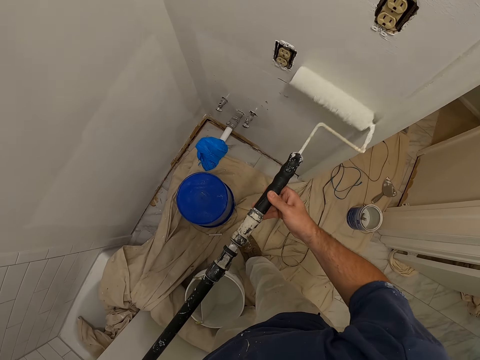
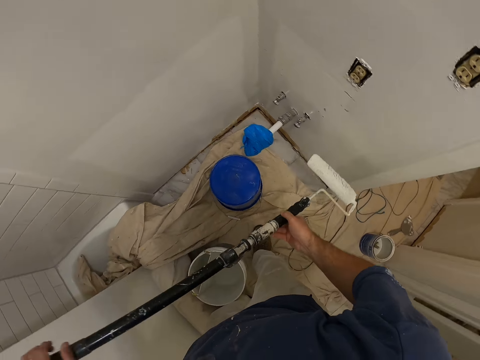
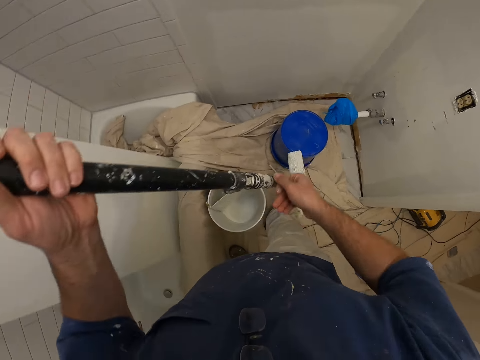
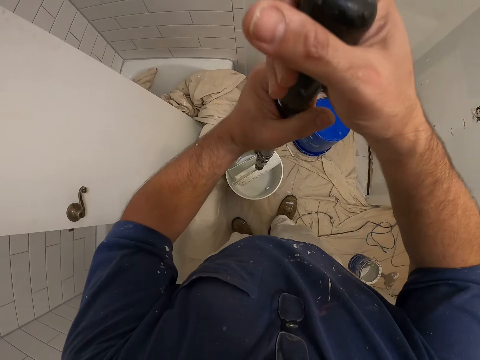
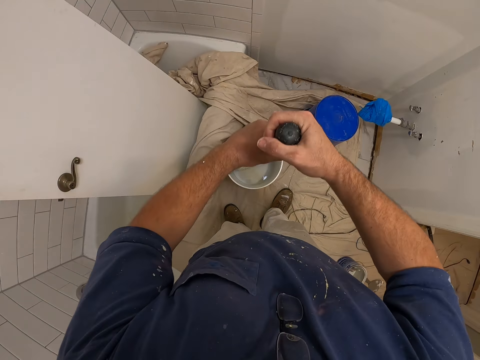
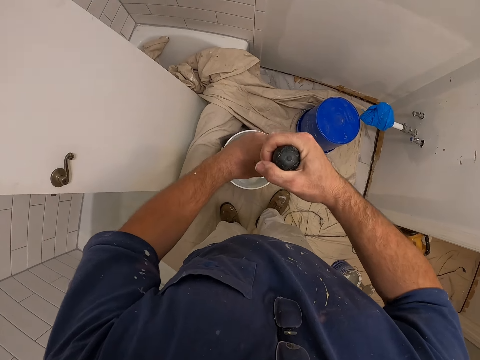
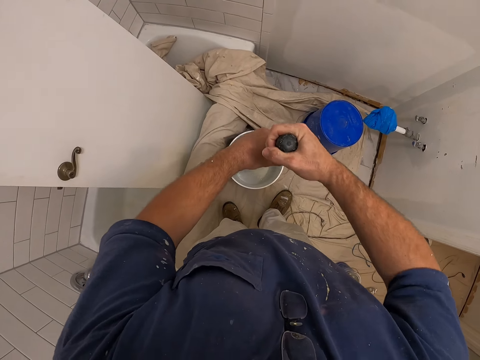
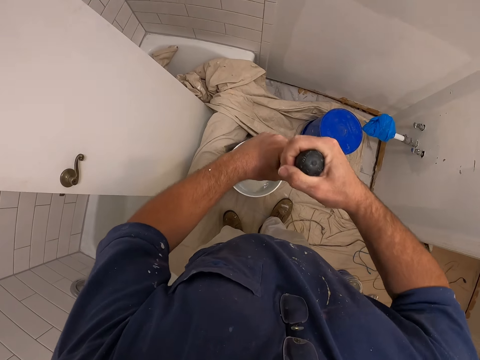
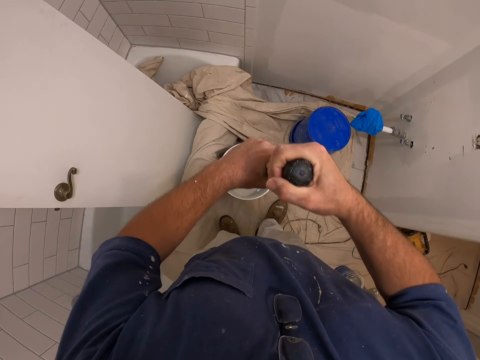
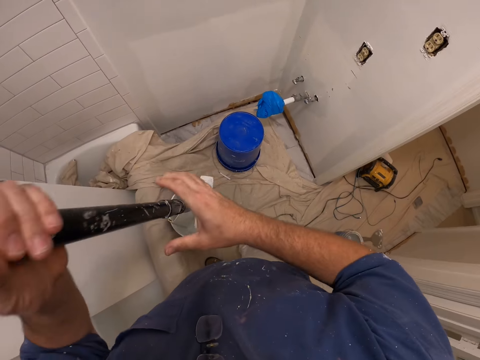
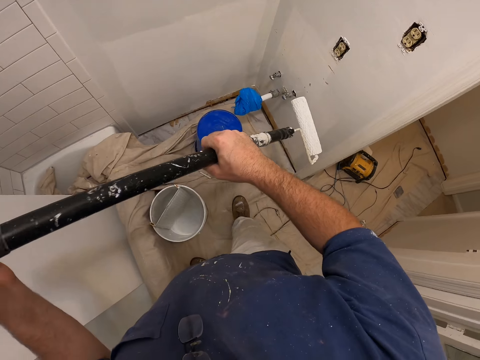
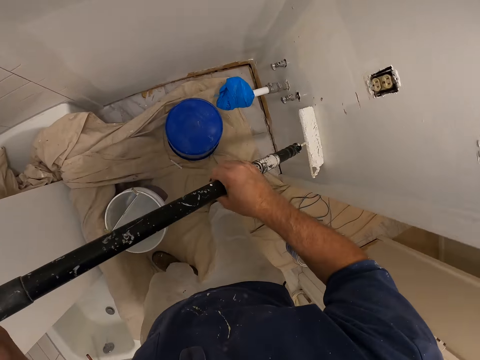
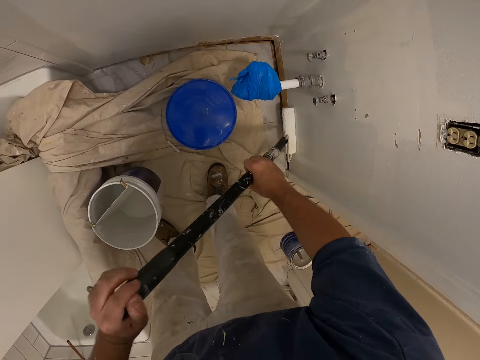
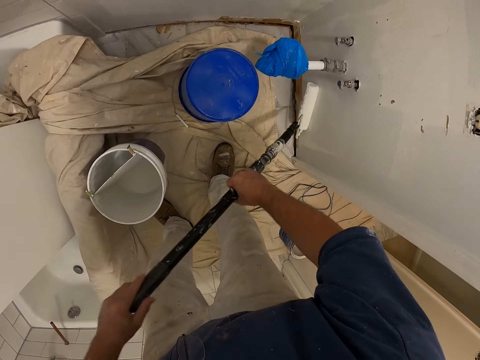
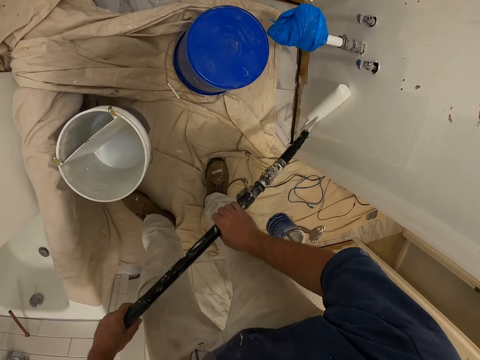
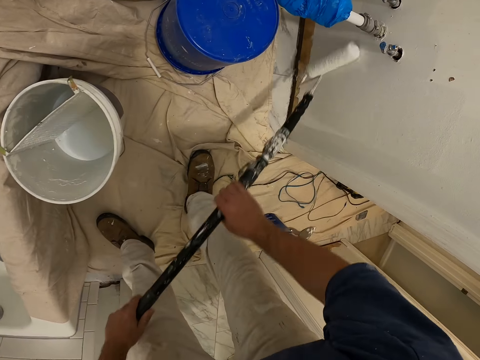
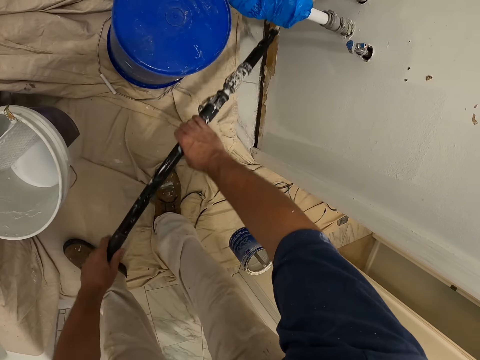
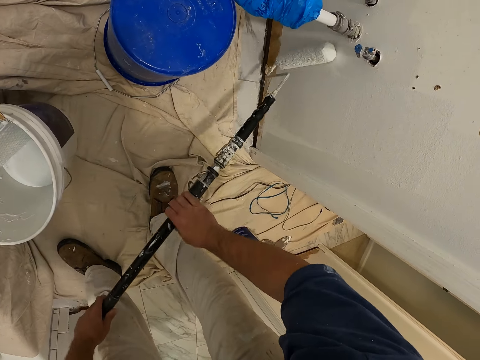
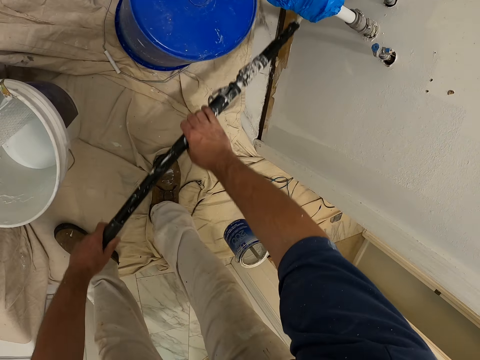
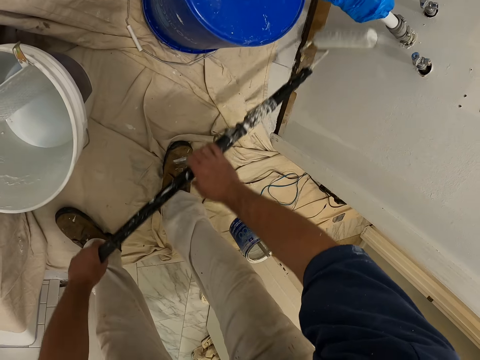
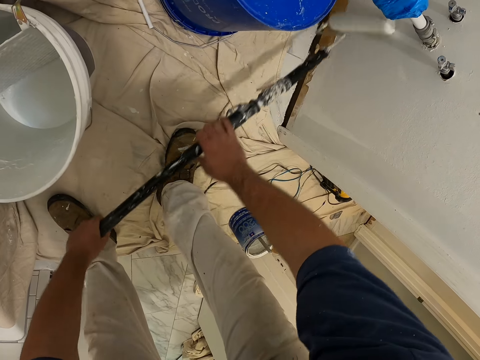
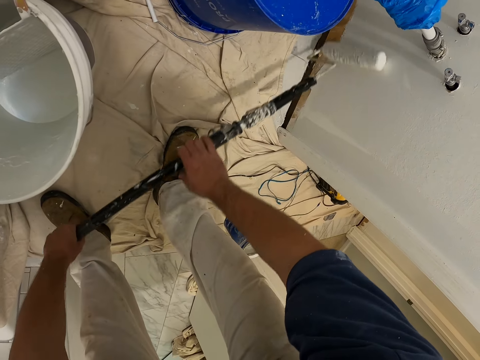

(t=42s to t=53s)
The camera wearer dips the brush into a paint container on the floor with both hands. They paint the wall with the brush in both hands.

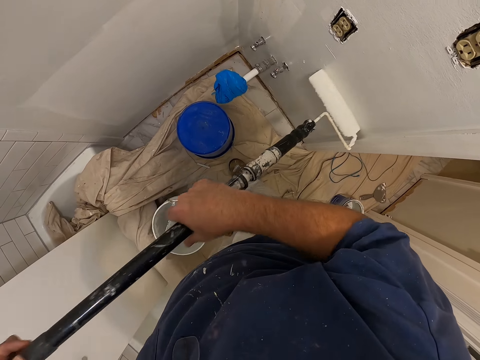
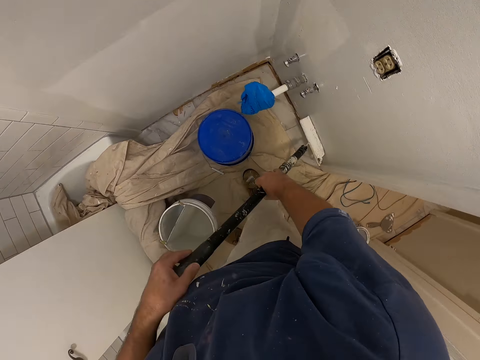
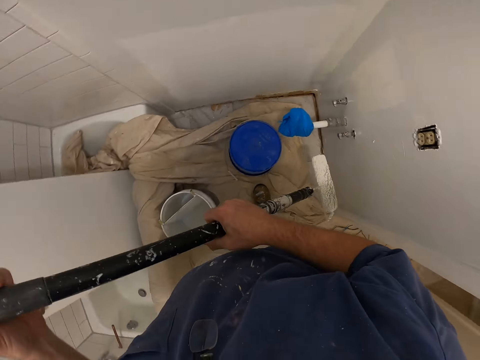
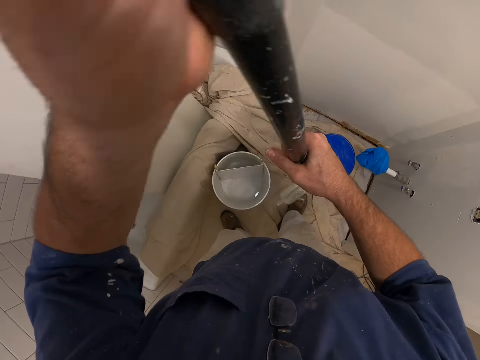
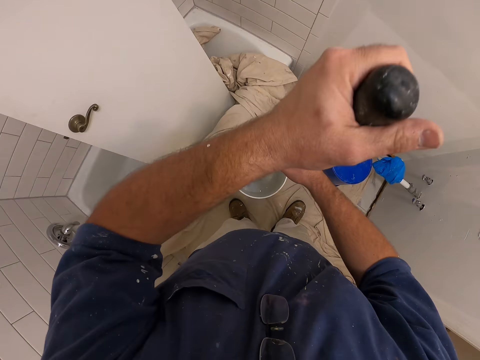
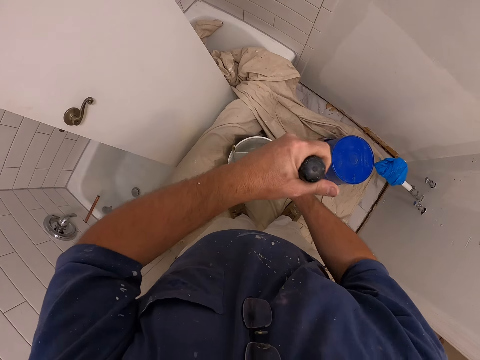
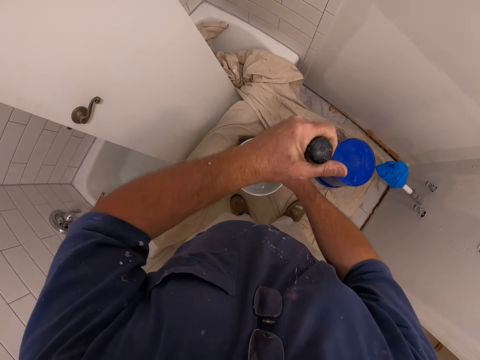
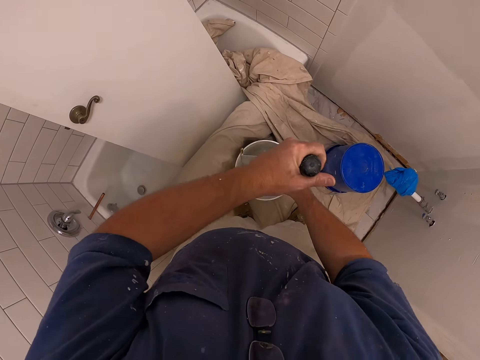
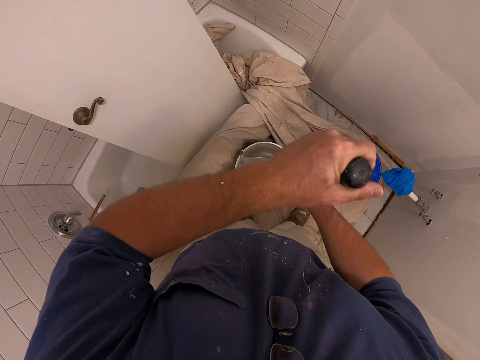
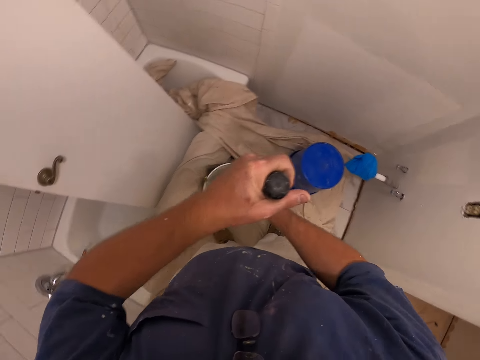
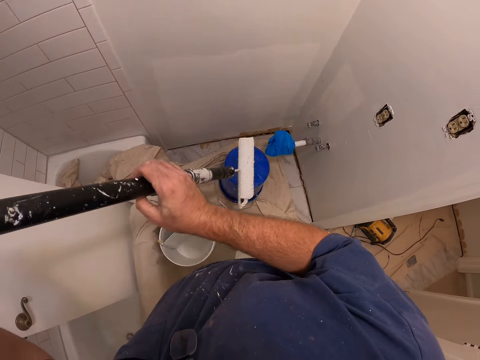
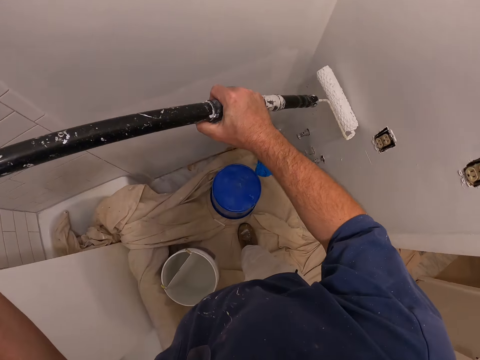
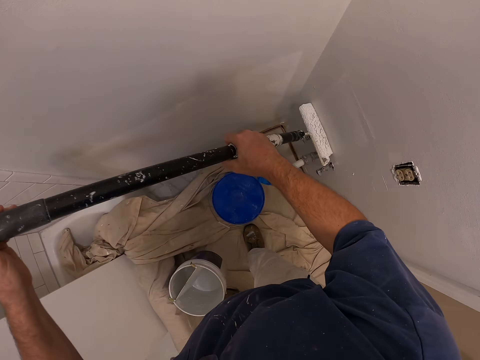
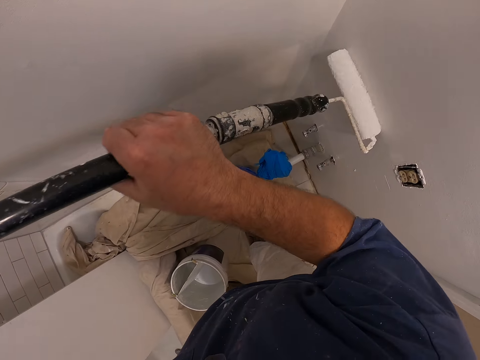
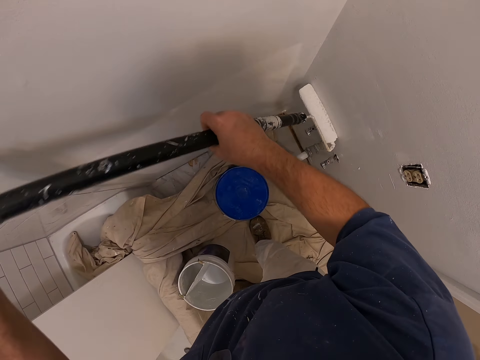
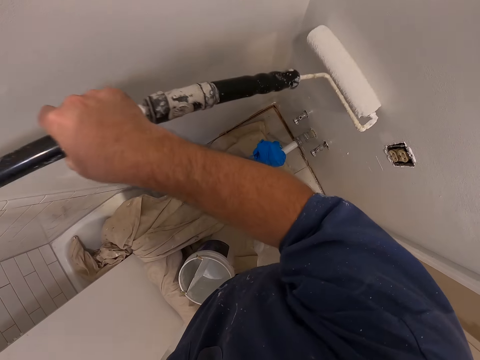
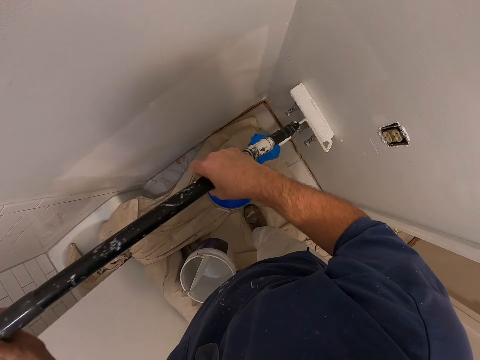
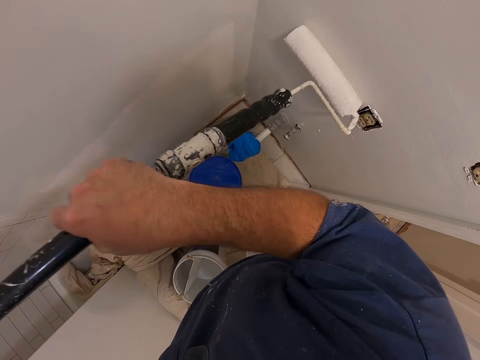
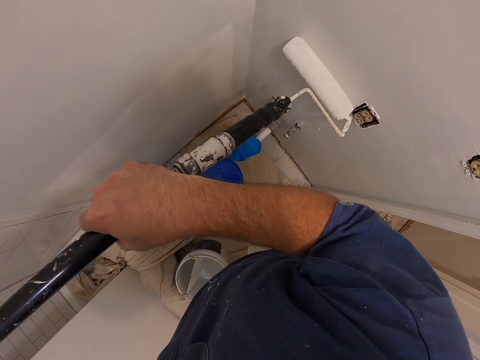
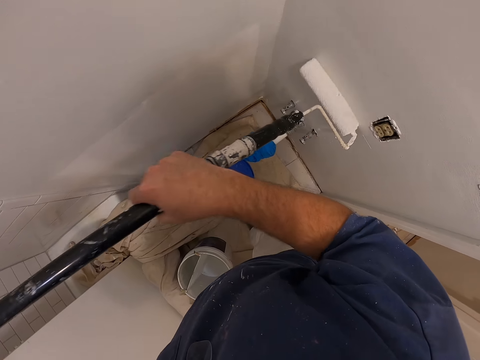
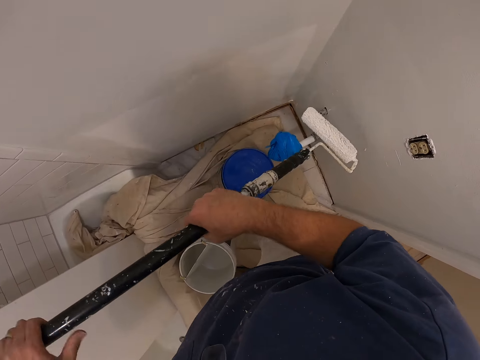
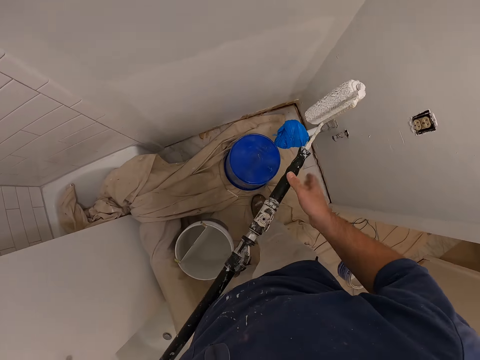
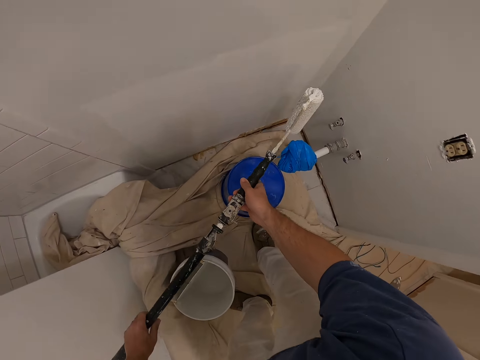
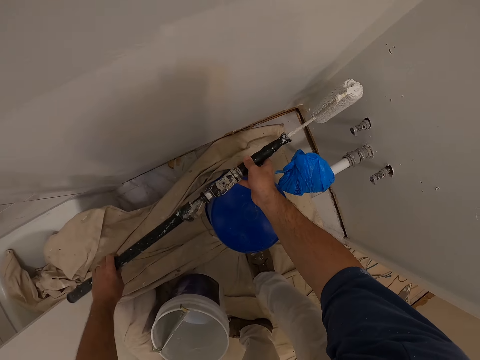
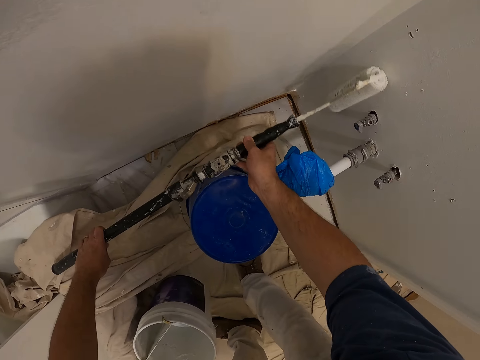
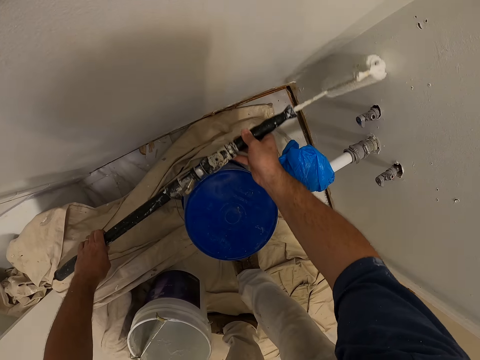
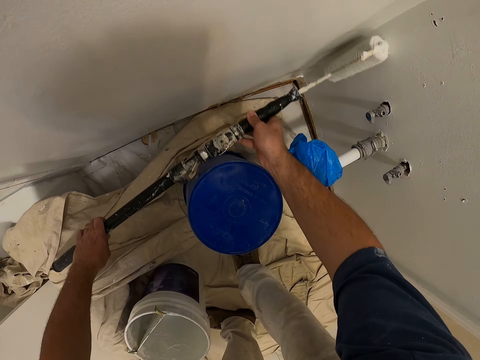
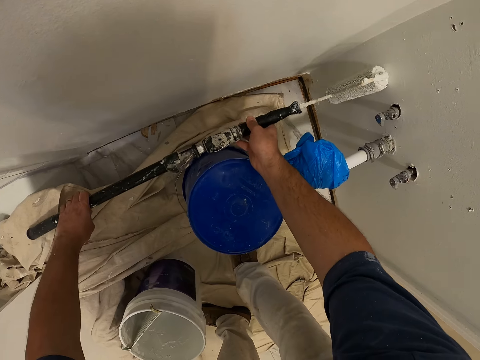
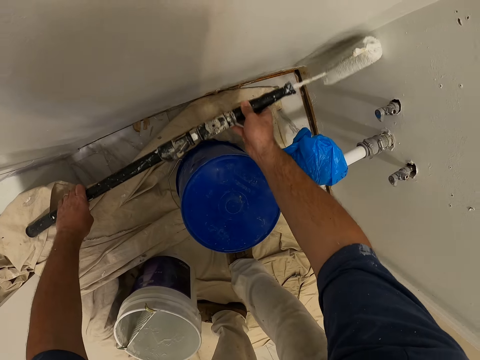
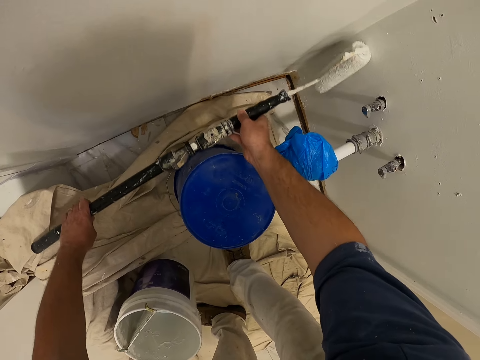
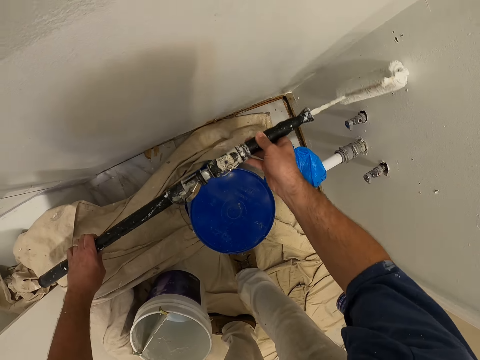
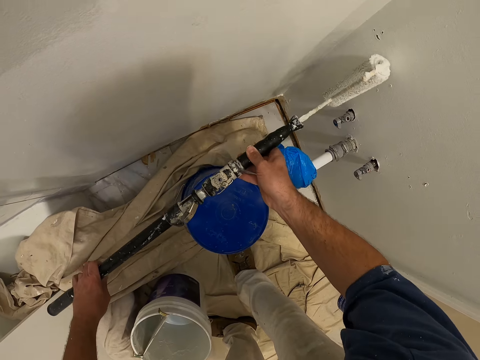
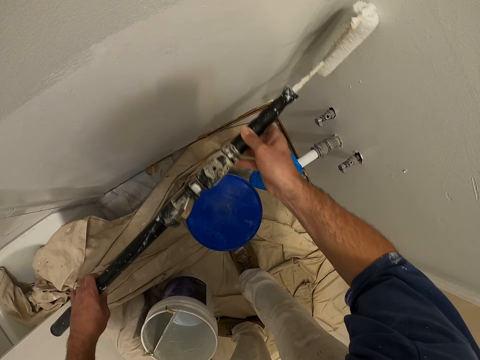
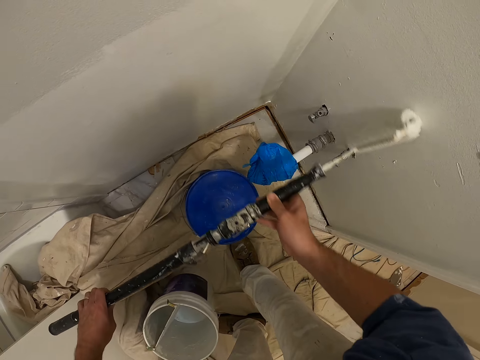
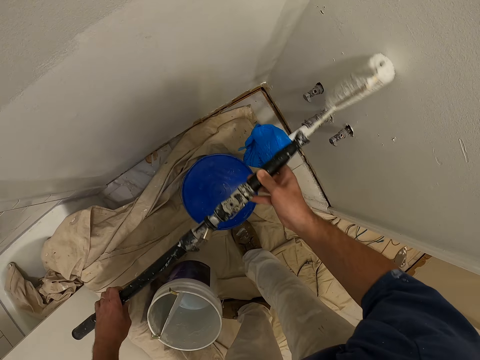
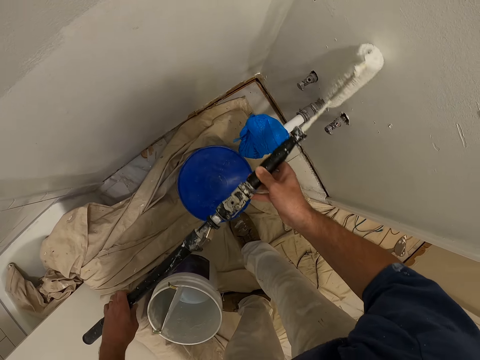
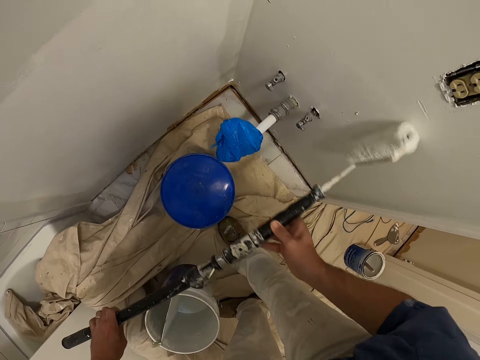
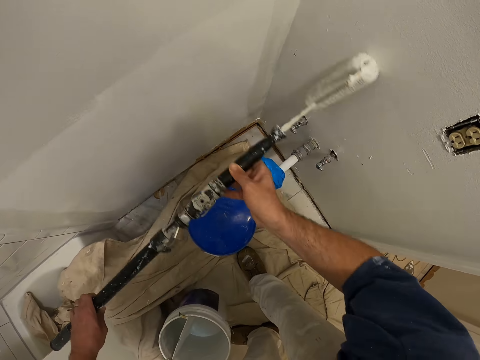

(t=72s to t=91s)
The camera wearer dips the brush into the paint container on the floor with both hands. They paint the wall with the brush in both hands.
